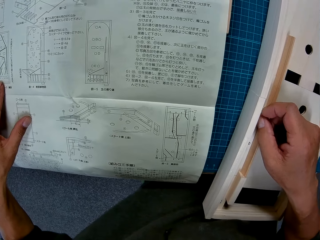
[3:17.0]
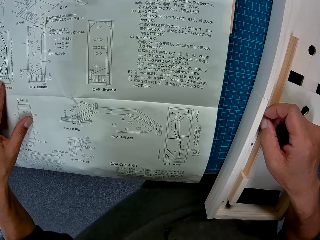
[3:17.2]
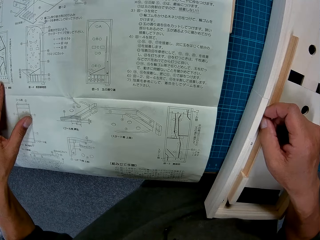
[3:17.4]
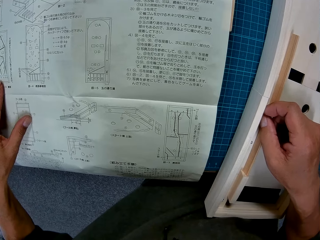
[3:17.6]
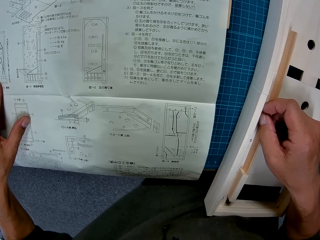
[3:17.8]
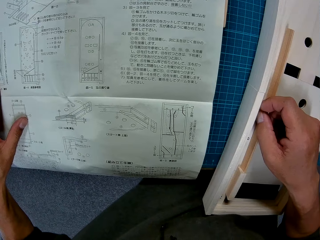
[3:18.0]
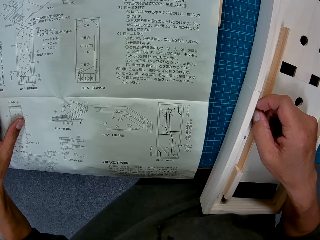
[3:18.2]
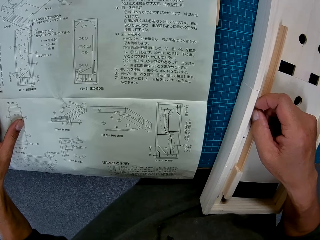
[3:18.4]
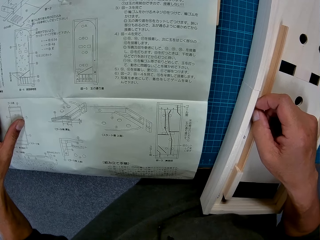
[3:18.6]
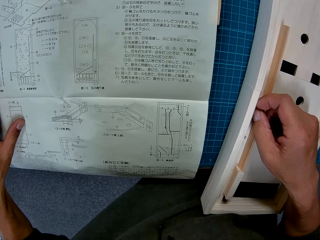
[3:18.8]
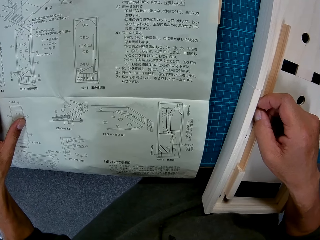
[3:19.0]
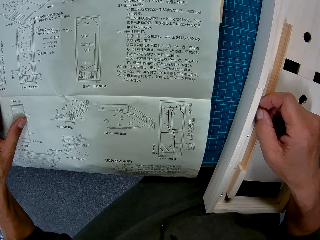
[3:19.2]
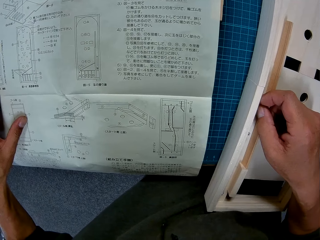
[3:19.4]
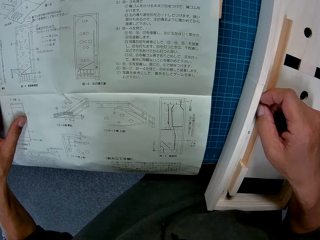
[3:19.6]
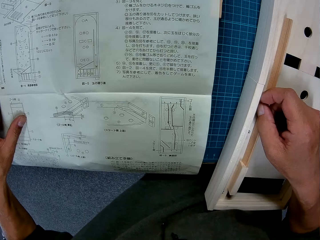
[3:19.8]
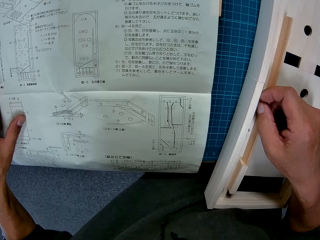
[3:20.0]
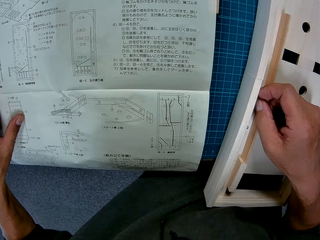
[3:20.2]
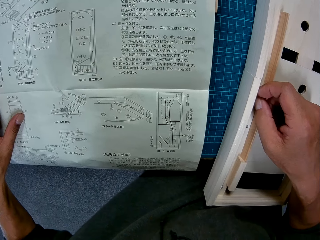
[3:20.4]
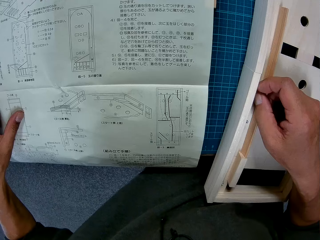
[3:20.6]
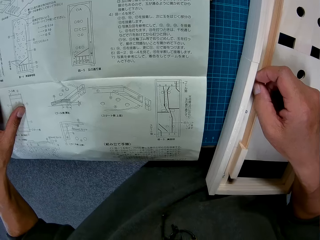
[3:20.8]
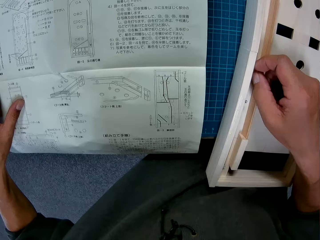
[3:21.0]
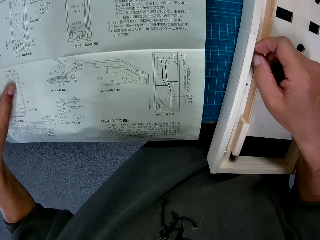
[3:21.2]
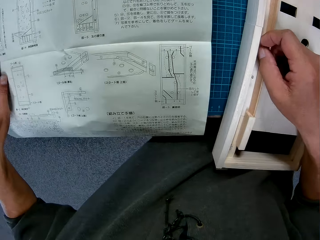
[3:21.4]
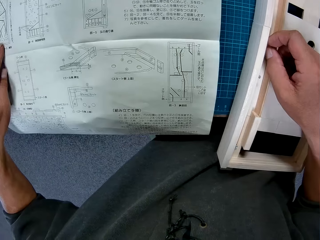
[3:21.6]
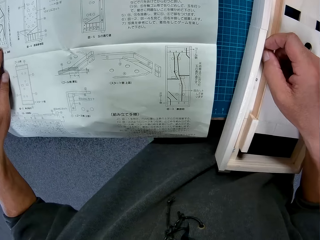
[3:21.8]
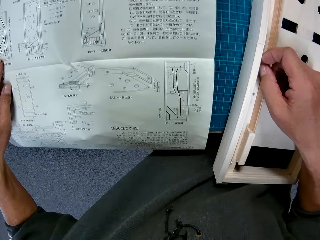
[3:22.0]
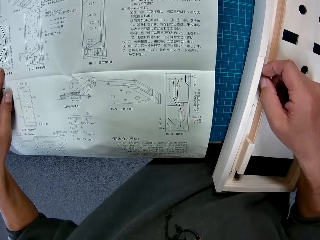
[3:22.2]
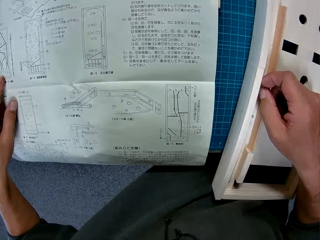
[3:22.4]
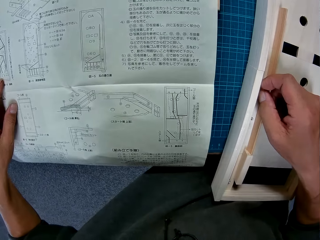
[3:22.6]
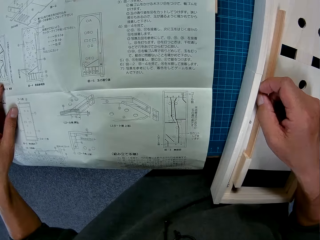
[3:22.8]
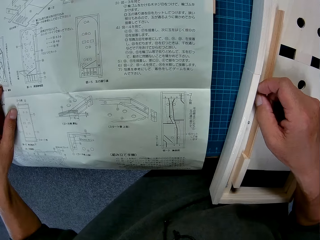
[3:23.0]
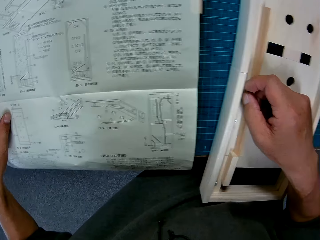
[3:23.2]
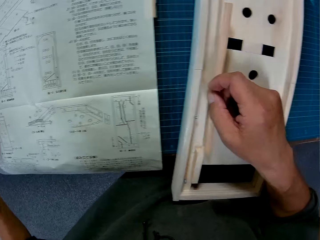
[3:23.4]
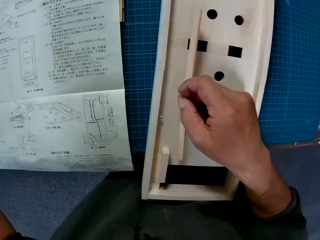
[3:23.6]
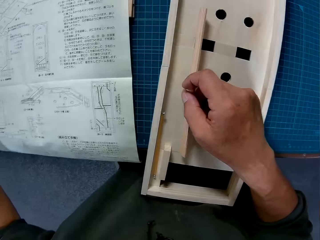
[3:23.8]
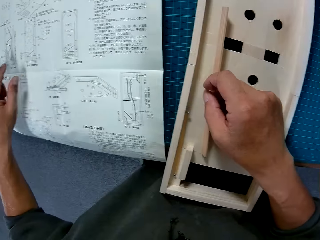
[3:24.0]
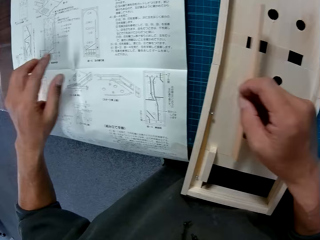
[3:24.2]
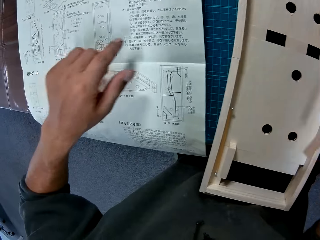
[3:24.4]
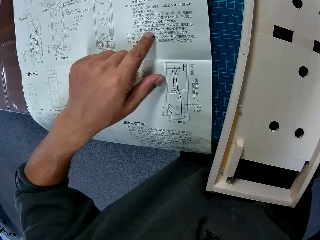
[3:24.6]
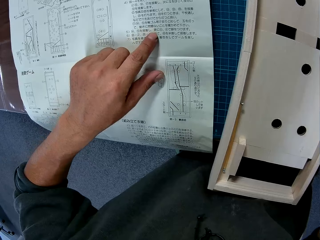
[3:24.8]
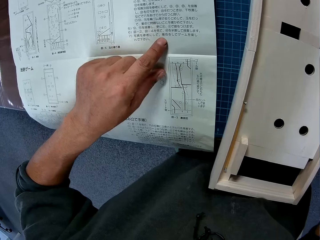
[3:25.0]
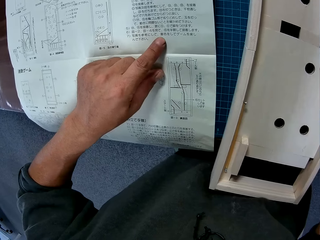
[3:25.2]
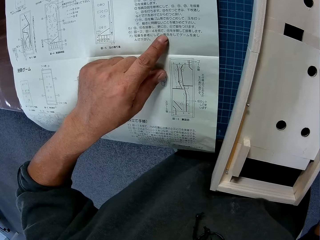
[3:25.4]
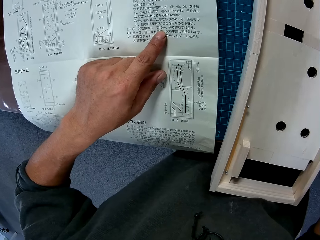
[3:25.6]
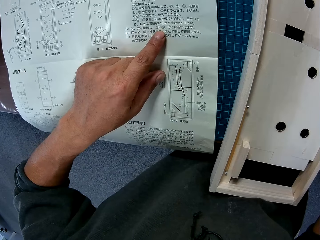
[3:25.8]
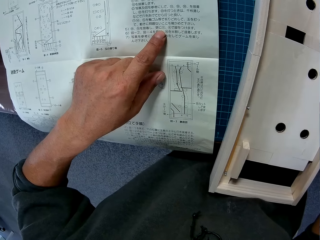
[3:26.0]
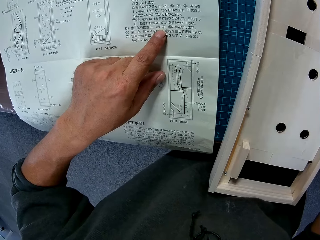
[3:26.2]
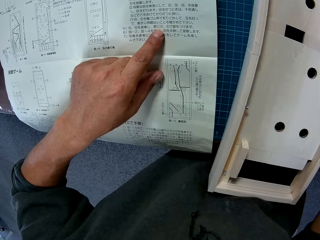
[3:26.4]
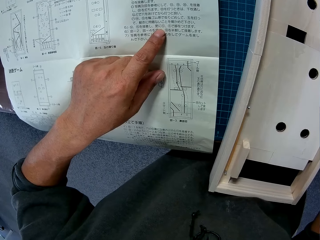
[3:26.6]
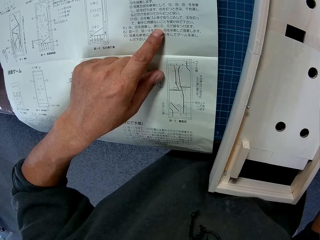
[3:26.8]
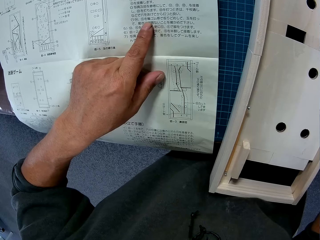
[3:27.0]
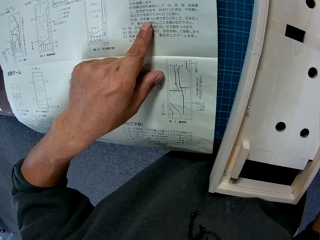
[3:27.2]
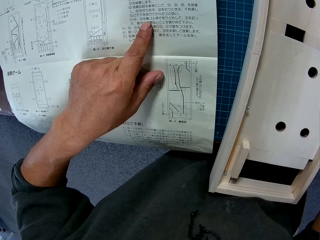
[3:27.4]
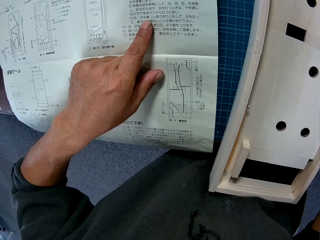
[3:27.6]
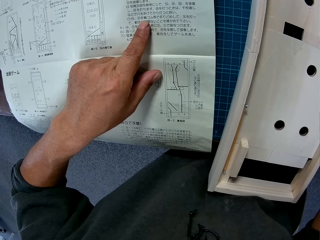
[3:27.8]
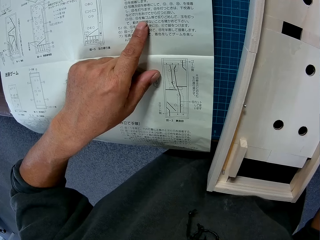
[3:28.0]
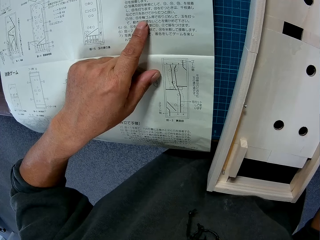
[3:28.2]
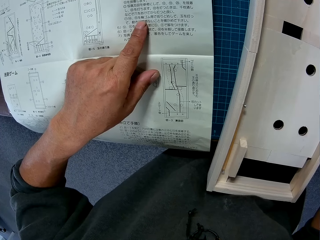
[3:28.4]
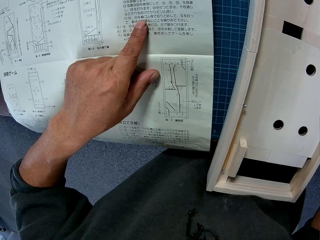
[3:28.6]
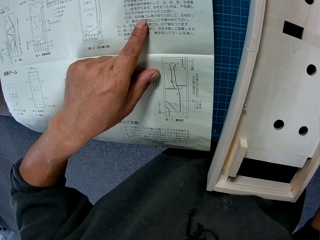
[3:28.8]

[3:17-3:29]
The camera wearer removes the wooden piece from the wooden piece on the blue sheet with his right hand.

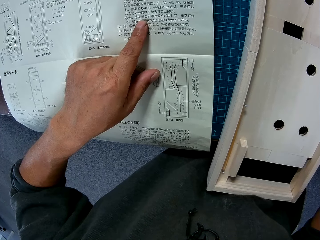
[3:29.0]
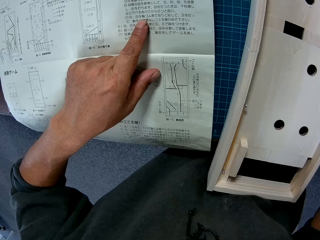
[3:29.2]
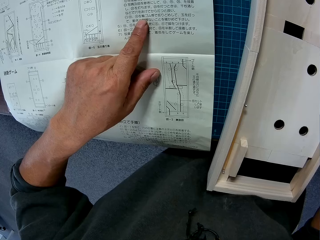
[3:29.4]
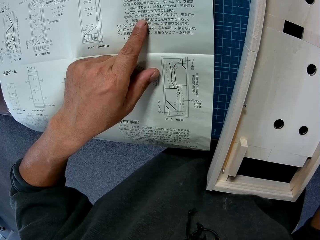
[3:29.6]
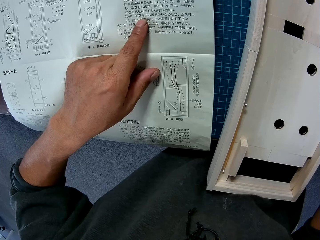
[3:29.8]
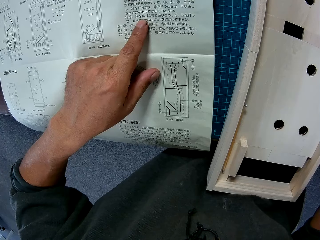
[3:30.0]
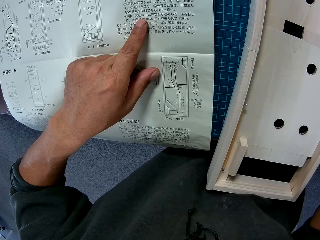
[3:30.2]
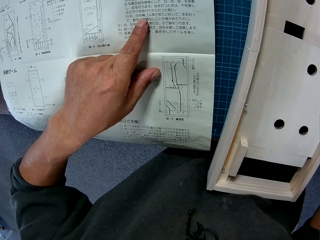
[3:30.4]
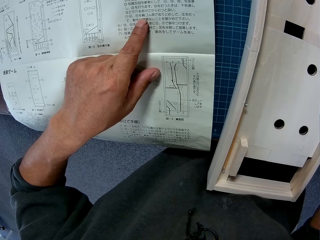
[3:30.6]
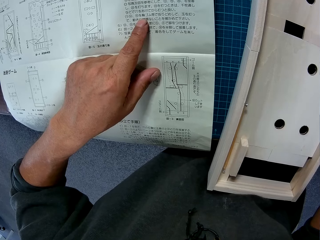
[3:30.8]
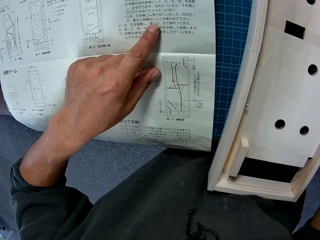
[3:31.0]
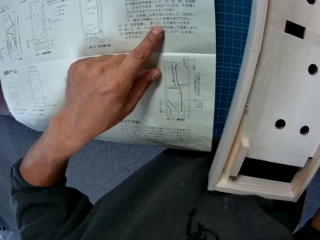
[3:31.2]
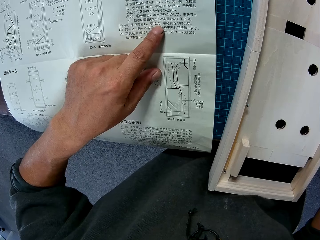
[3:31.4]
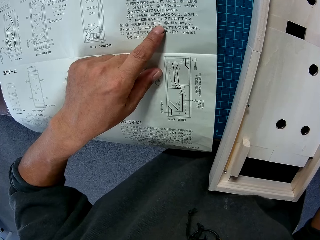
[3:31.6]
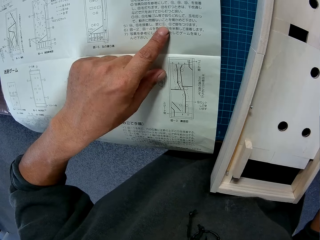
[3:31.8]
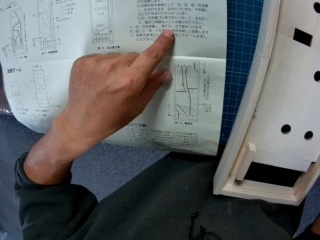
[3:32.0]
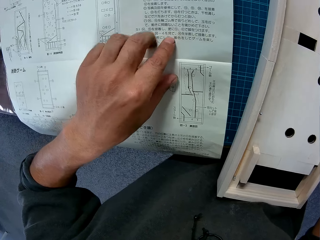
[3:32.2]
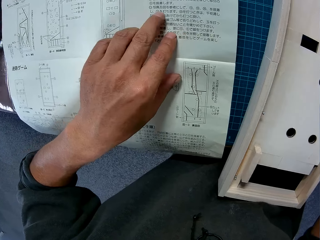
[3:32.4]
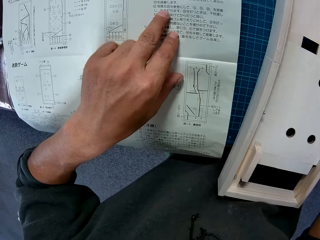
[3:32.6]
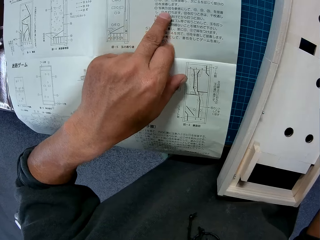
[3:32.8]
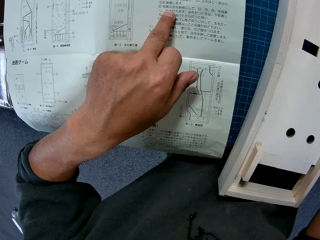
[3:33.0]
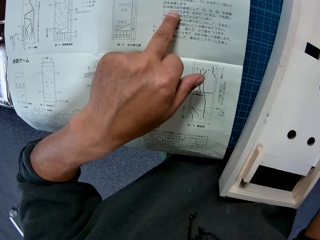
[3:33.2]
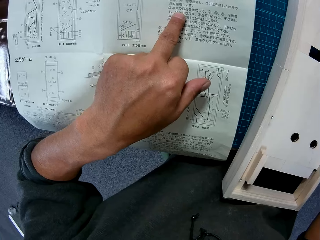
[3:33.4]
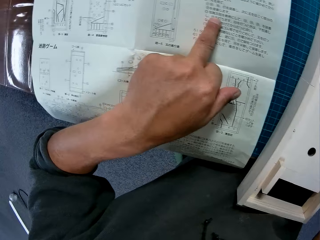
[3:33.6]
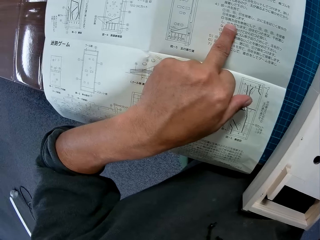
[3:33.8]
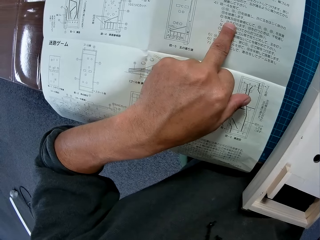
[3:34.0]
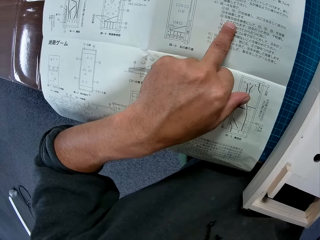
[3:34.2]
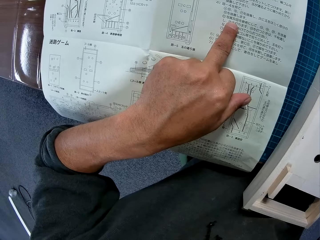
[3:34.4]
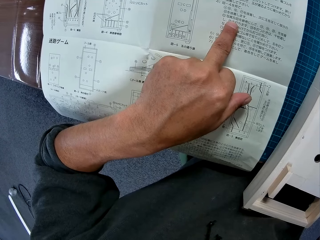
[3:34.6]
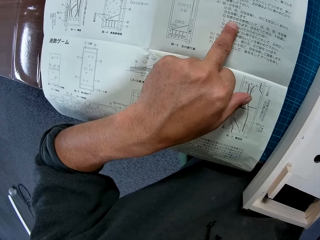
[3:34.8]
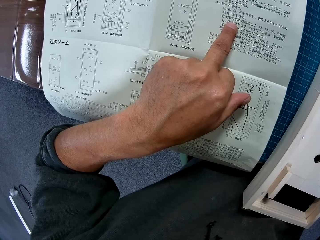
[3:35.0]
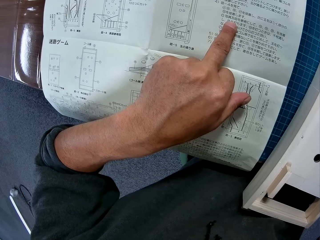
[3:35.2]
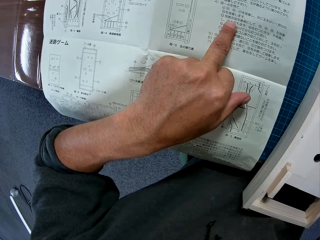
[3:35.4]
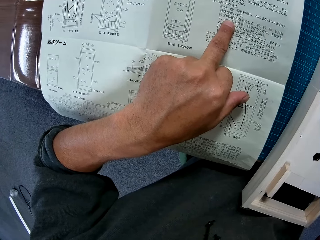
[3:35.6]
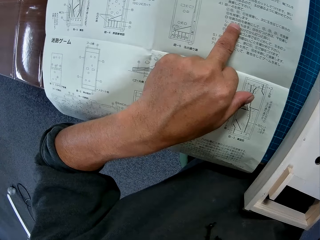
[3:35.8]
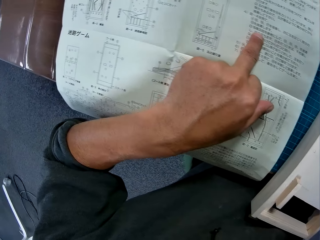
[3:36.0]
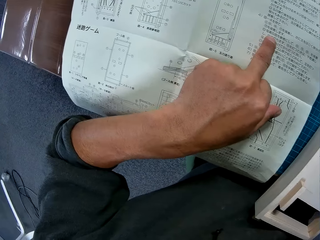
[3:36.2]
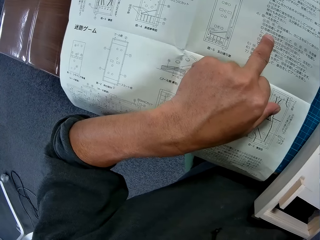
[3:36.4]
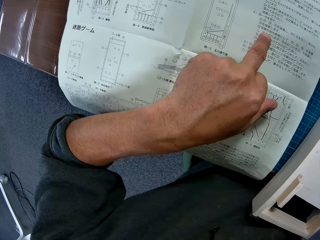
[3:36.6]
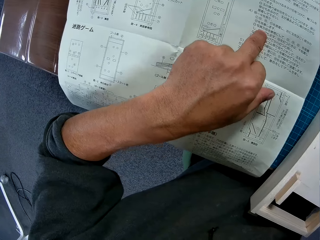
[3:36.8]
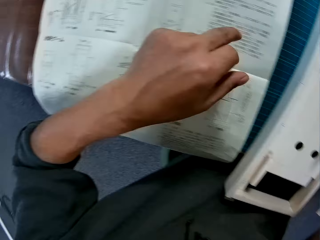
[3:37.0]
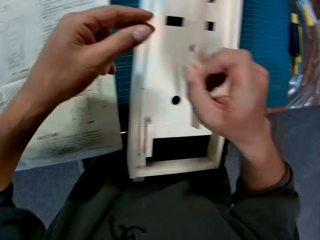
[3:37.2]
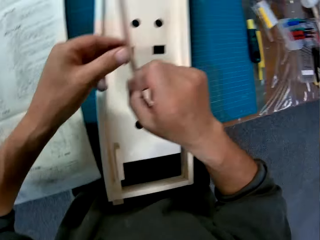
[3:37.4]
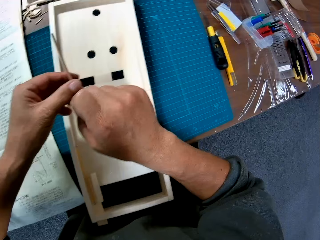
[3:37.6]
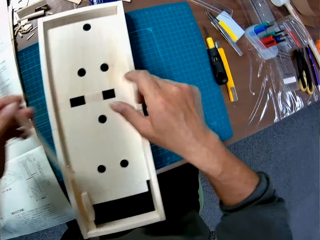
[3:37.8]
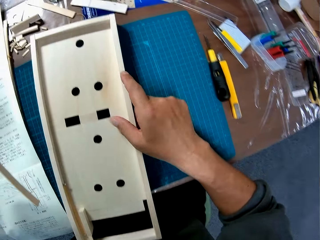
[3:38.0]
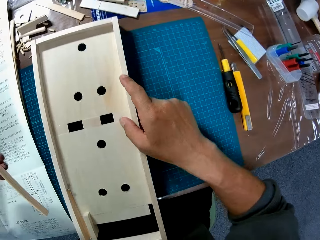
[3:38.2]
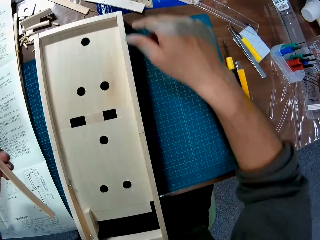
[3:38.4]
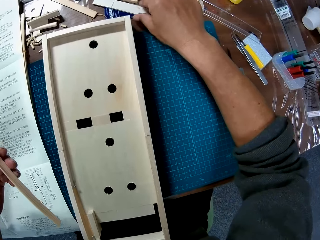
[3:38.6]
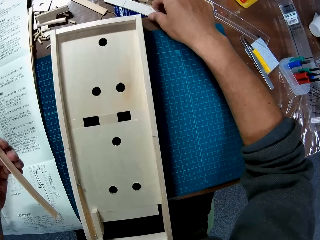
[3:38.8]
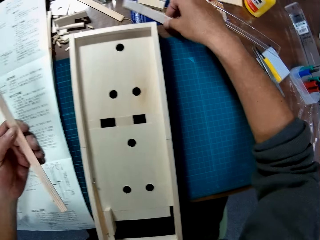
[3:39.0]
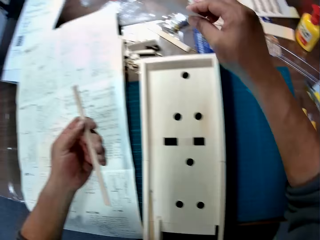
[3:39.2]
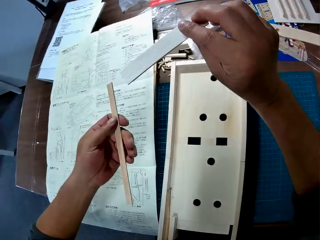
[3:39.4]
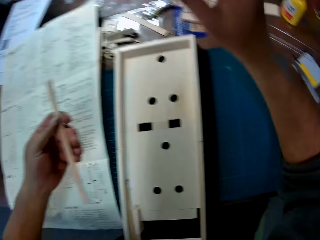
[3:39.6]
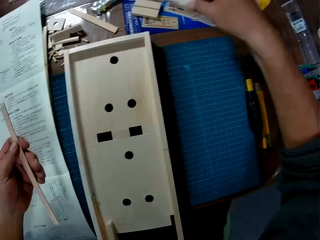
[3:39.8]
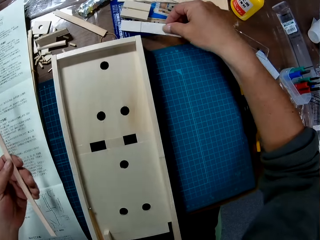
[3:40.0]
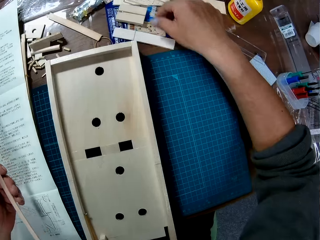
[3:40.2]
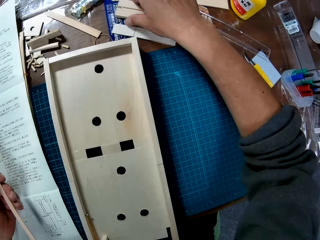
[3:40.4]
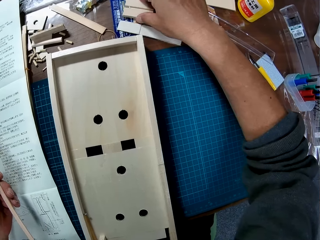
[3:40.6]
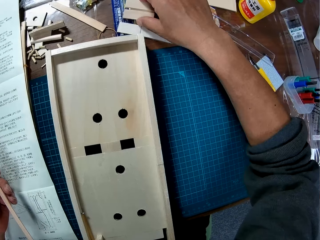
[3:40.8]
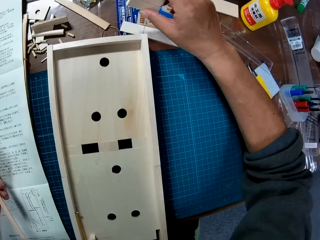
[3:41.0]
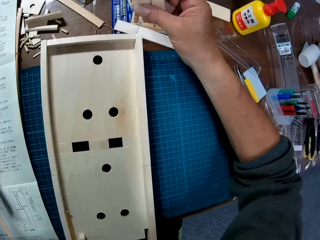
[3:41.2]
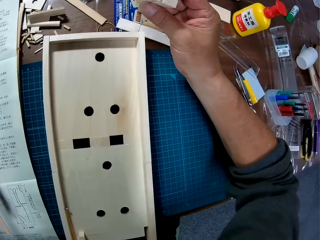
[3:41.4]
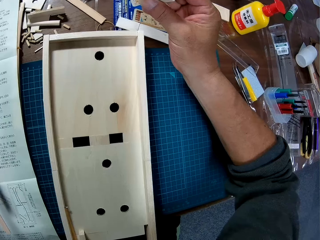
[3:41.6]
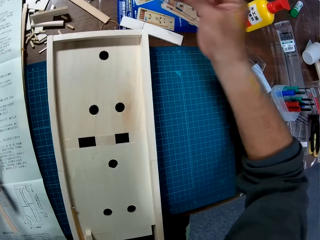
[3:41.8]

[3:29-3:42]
The camera wearer passes the wooden piece in his right hand to his left hand. He places his right hand on the wooden piece on the blue sheet. He picks up a block of sandpaper or a piece of wood from the table before the blue sheet. He looks at the wooden object. He places the sandpaper on the table. He picks up a wooden piece from the table.
